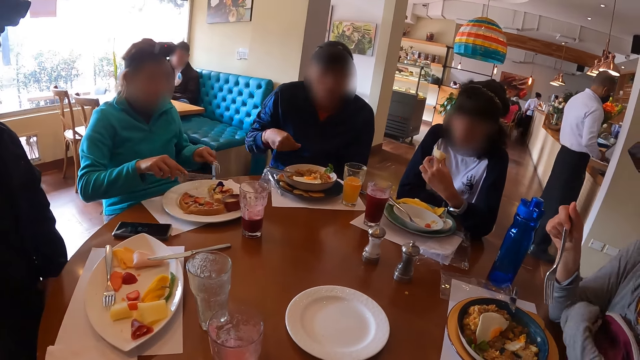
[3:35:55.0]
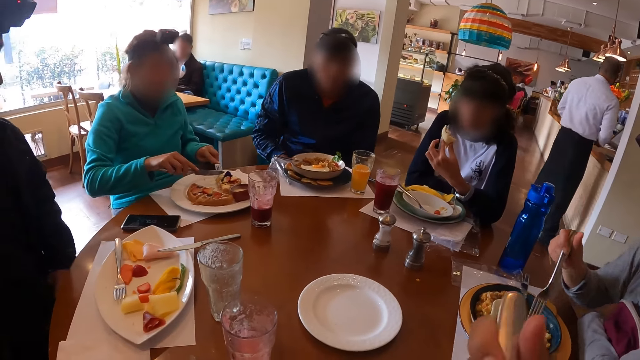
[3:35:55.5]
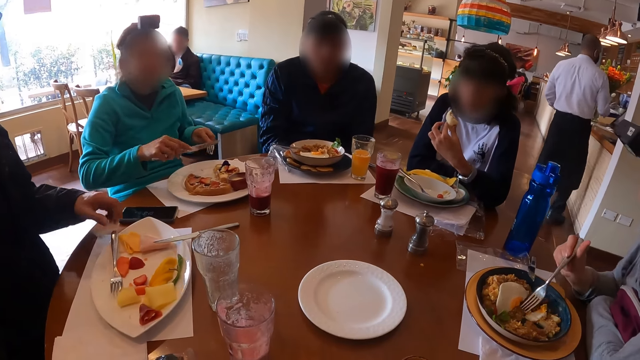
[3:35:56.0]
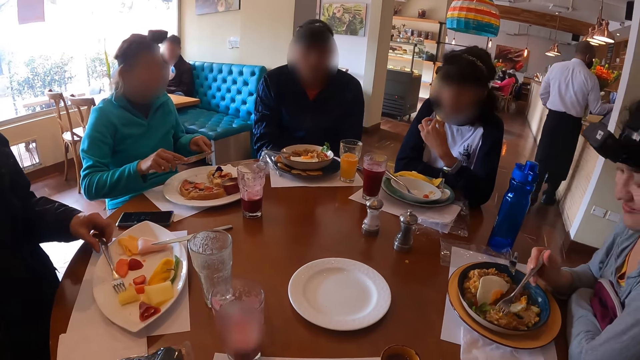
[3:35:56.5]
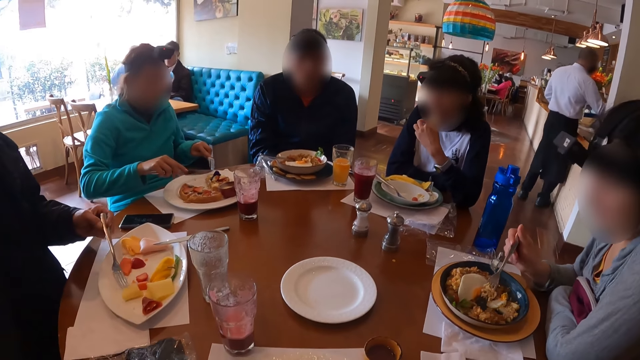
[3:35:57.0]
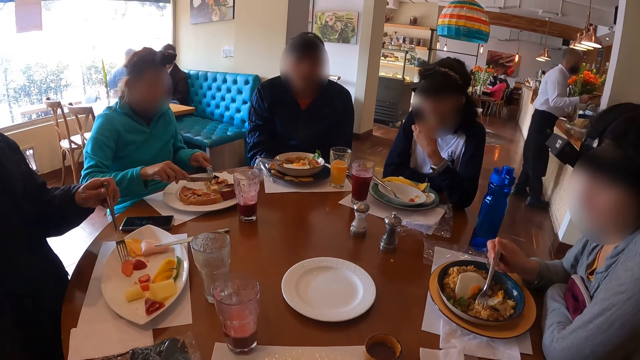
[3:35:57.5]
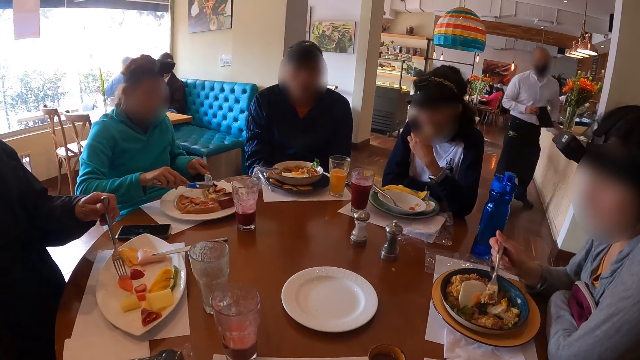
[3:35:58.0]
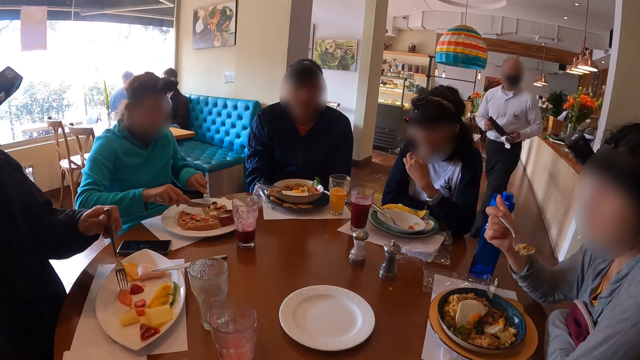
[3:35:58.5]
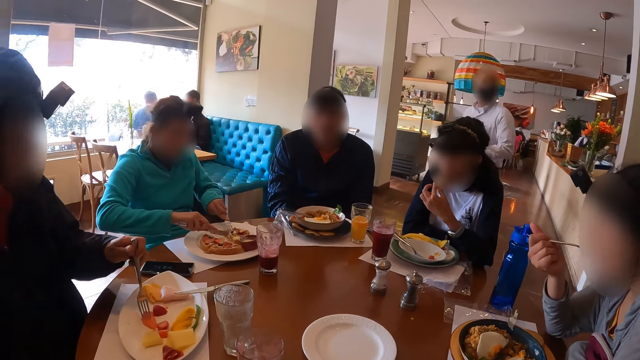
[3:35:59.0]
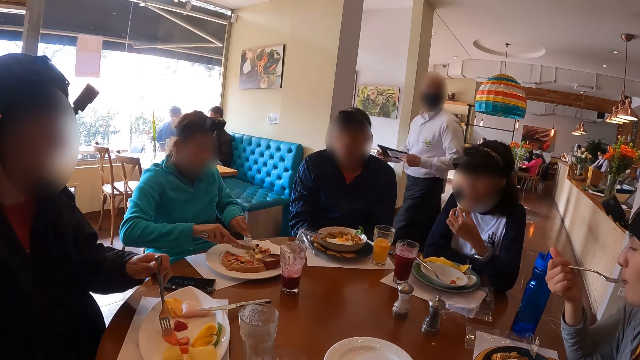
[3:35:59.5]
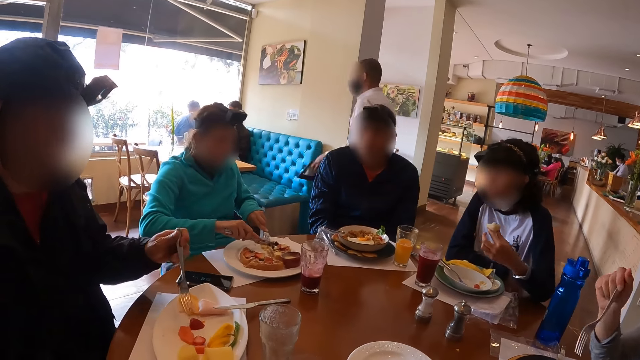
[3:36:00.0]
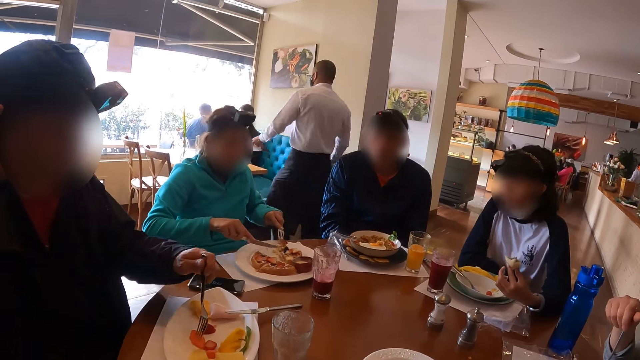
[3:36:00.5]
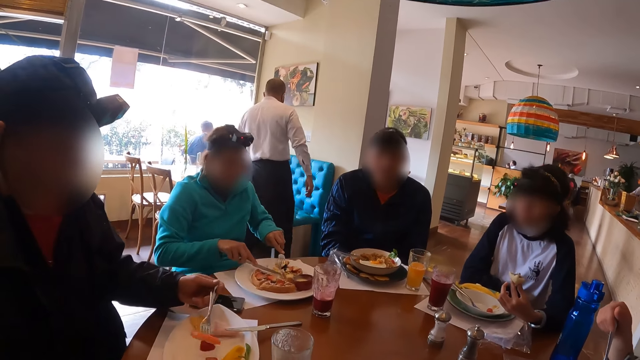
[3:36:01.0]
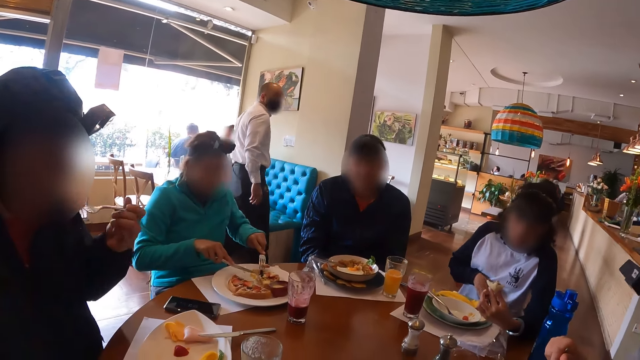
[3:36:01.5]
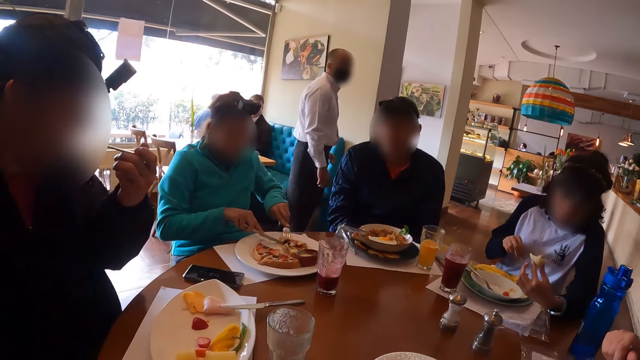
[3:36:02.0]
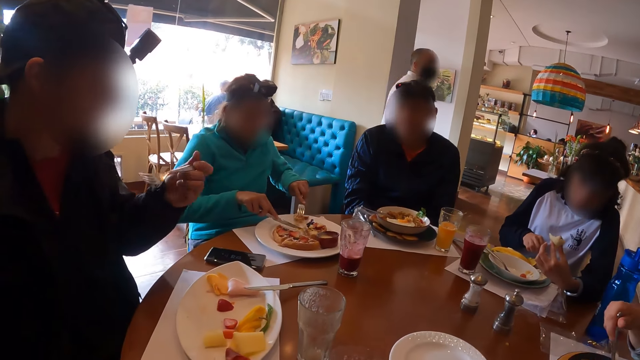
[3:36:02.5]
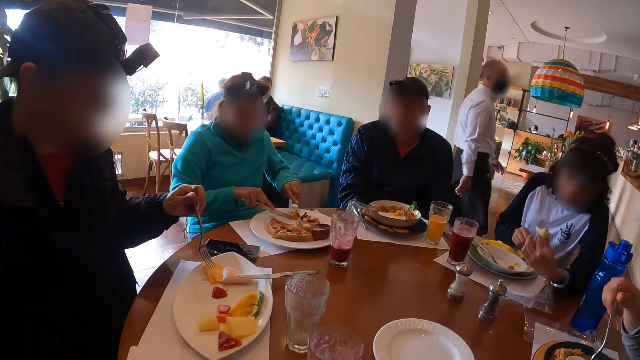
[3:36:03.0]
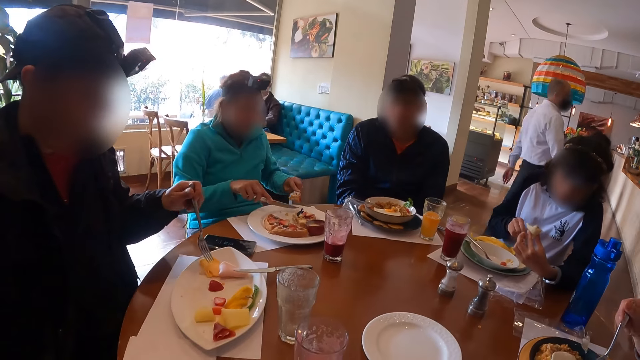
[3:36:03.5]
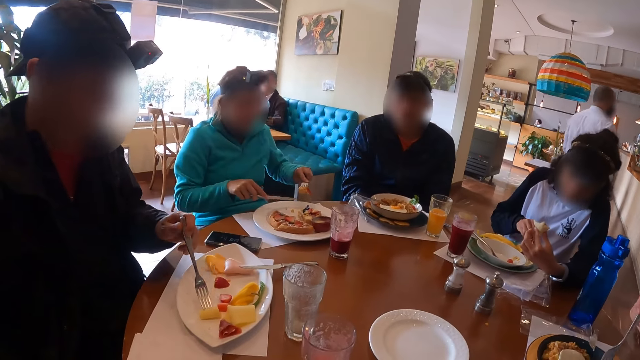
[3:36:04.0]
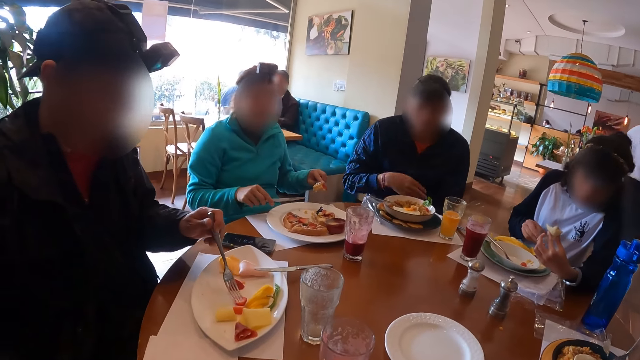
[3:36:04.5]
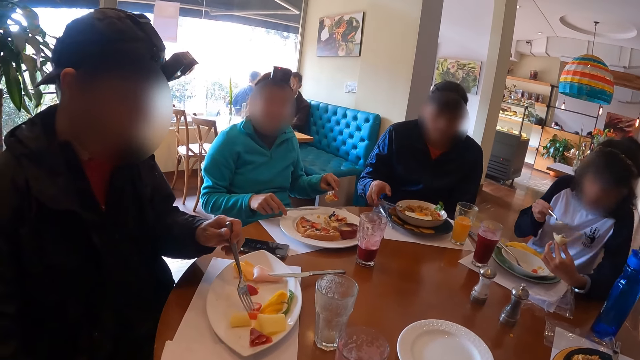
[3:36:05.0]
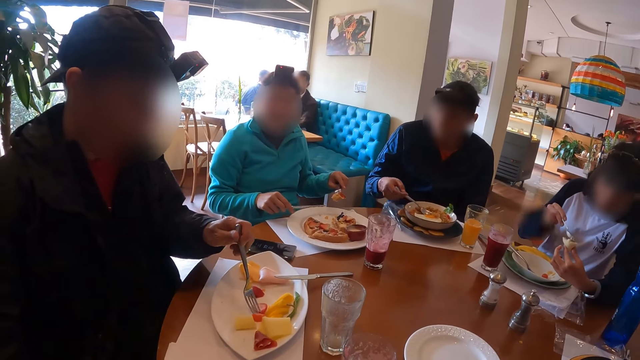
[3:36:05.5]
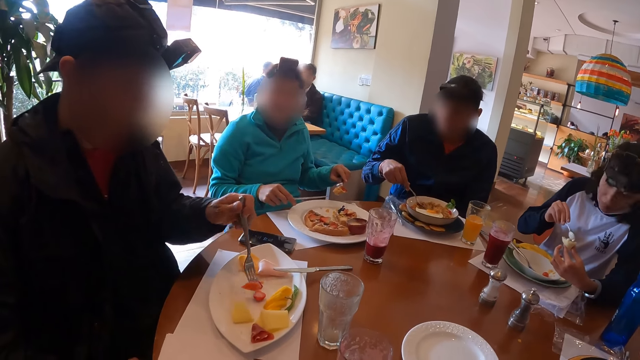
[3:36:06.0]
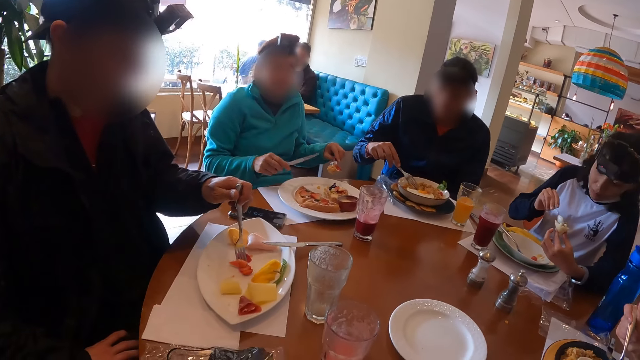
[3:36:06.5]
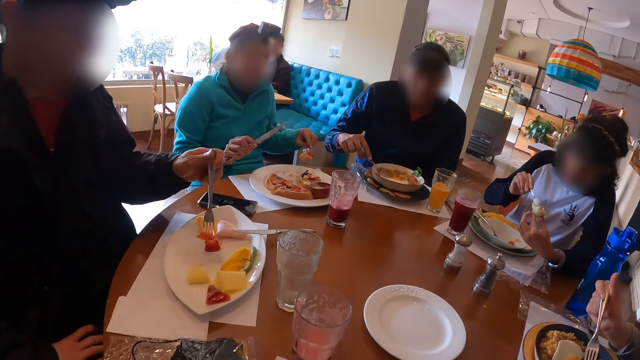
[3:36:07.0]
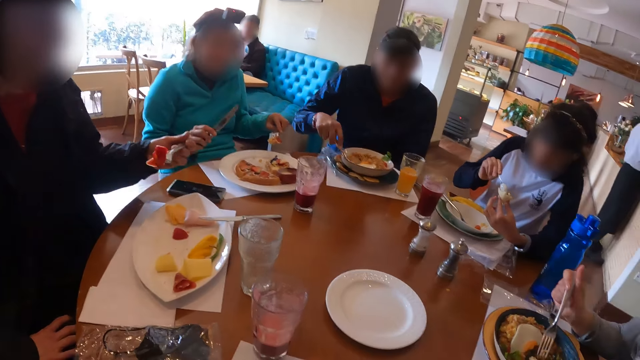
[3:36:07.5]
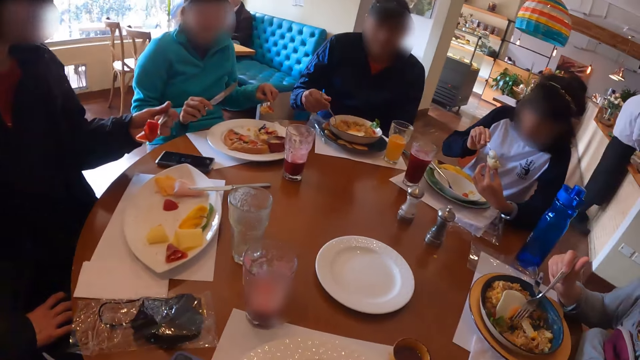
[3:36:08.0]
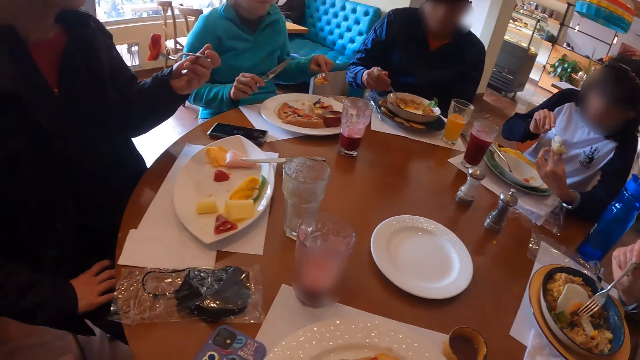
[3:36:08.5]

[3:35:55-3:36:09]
A man picks up the fork in the plate with his left hand. Another man cuts the food in the plate with the fork and knife in his hands. A woman eats the food. The first man eats food from the plate with the fork in his left hand. Another woman picks up the spoon in the plate on the table with her right hand. Another woman talks to the camera wearer. Another man picks up the fork in the plate with his right hand. The woman puts cream on the sausage with the spoon in her right hand.

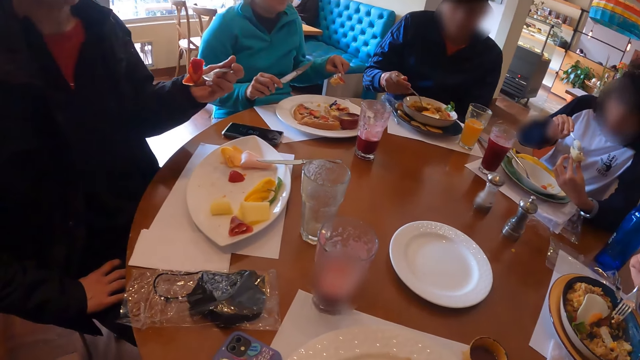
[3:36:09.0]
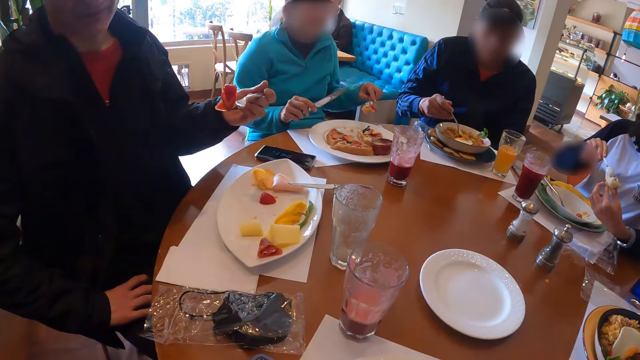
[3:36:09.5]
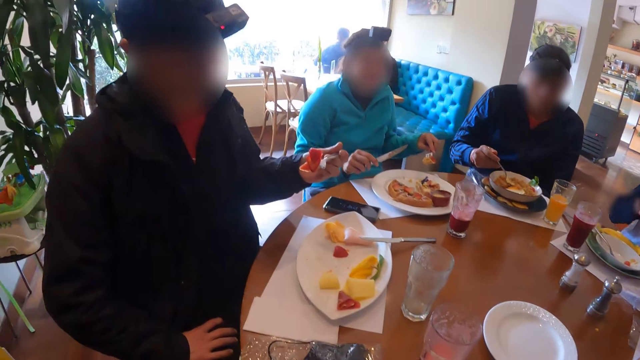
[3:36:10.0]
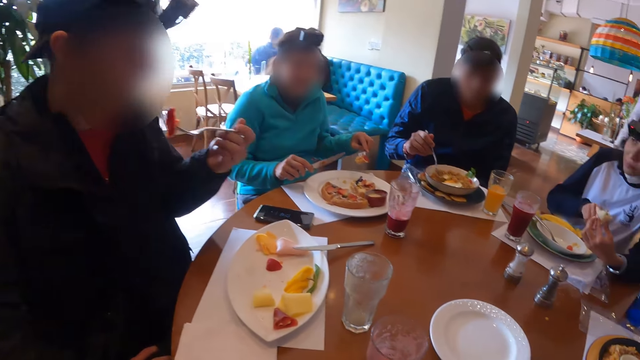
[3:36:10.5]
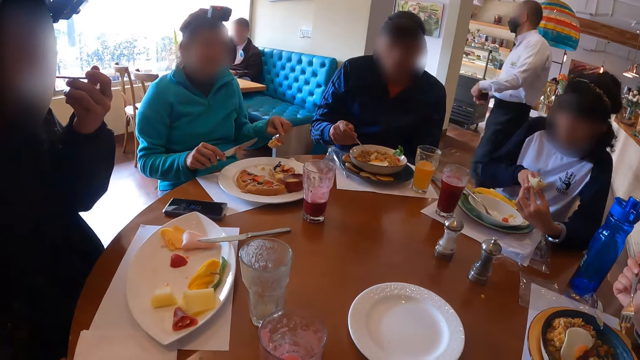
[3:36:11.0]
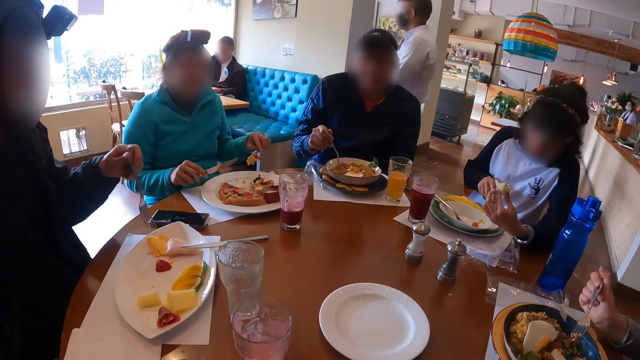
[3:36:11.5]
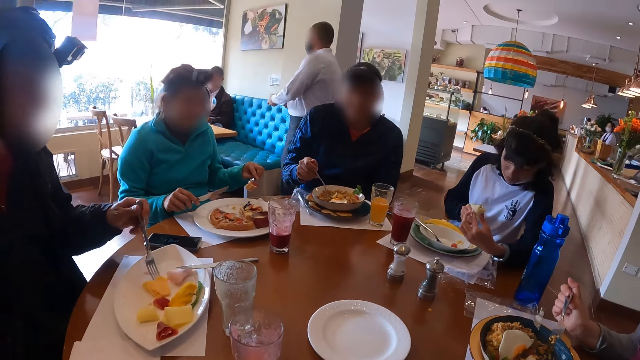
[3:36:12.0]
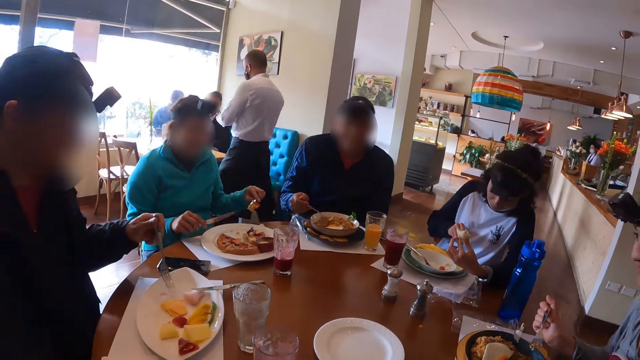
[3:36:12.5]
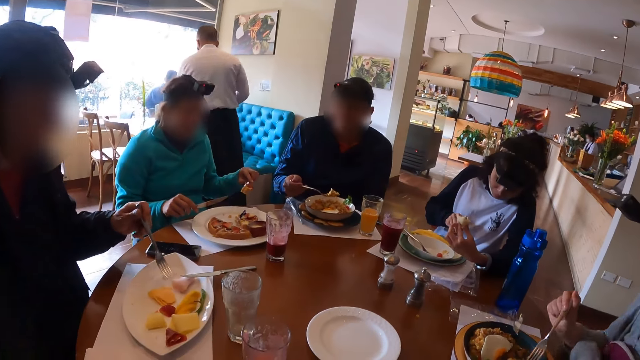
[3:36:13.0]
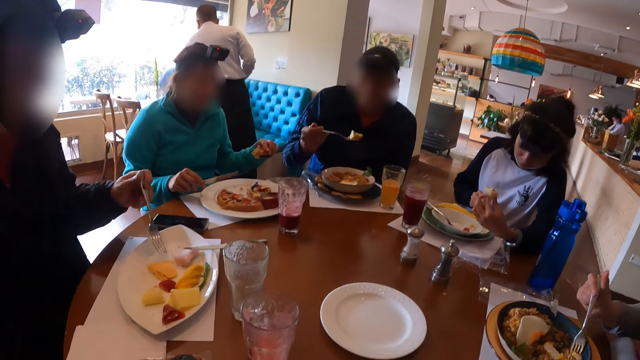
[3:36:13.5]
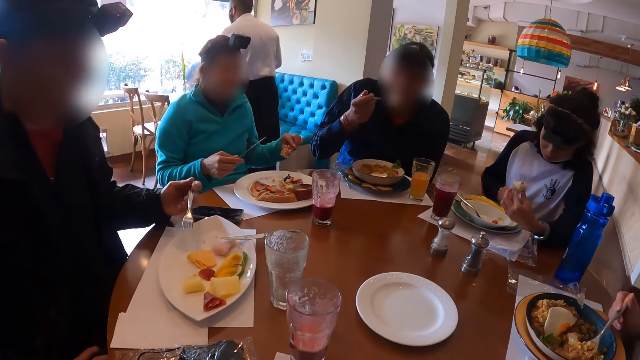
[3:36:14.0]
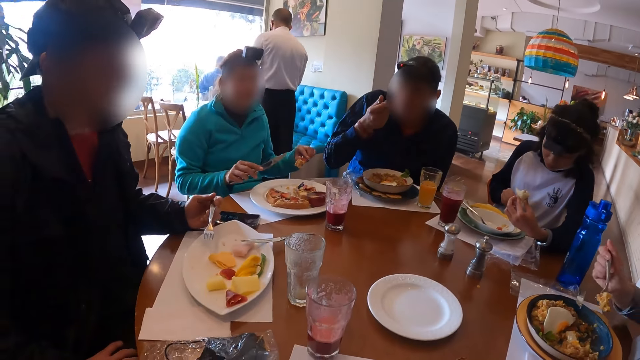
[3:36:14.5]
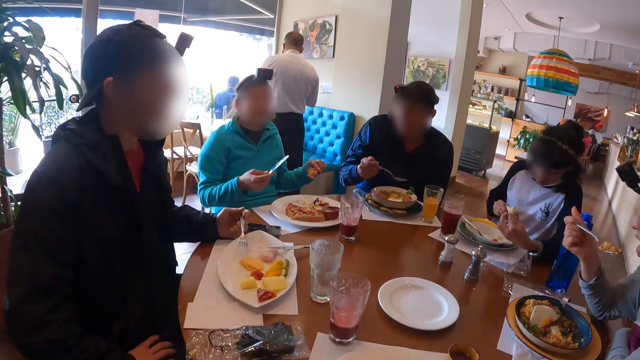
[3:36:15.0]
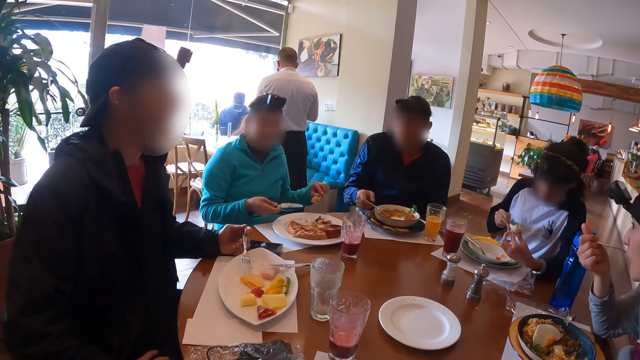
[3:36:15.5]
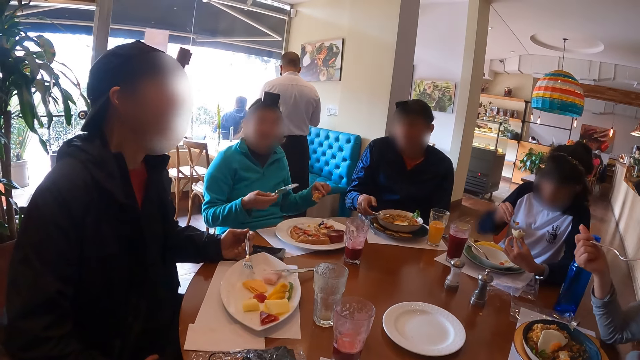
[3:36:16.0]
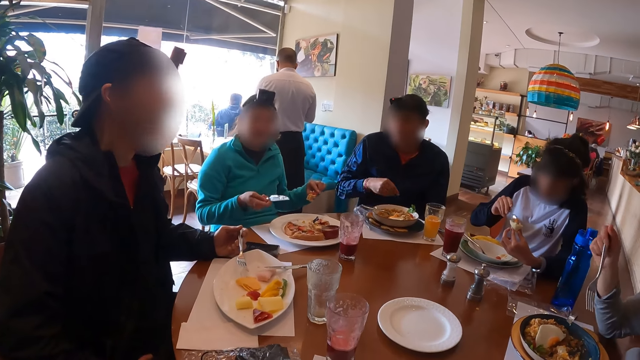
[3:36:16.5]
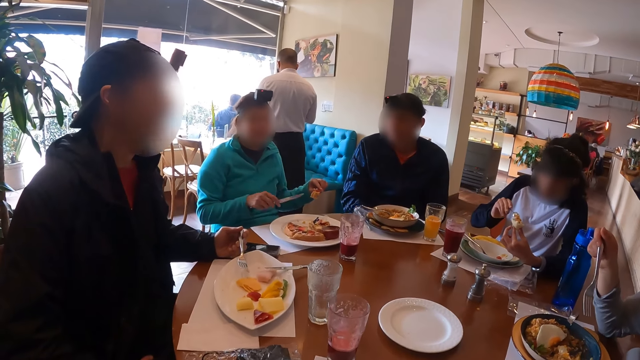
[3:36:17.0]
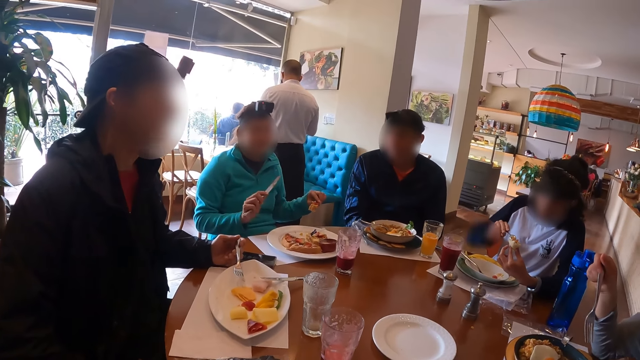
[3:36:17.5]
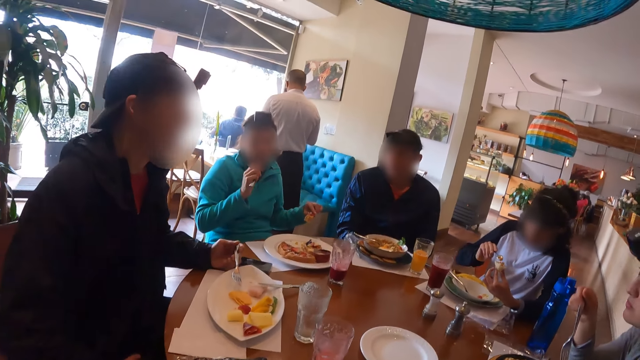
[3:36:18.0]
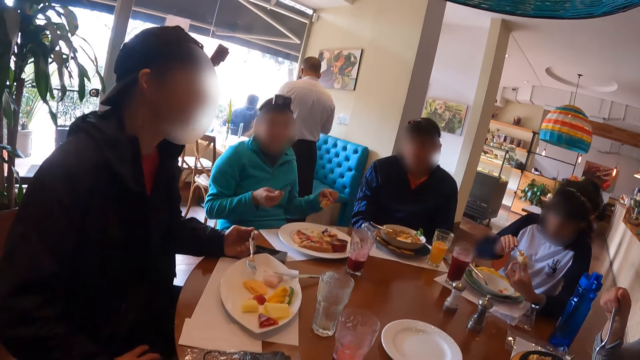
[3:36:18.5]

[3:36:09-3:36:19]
A man eats food. Another man eats food from the plate with the fork in his right hand. Another man drops the fork in his right hand in the plate on the table. A woman converses with the group of people at the table.
